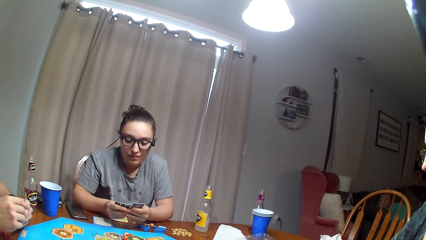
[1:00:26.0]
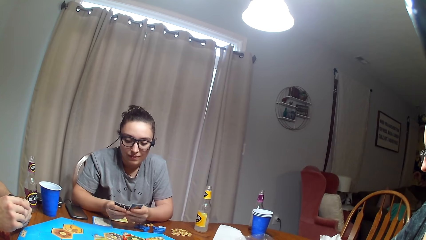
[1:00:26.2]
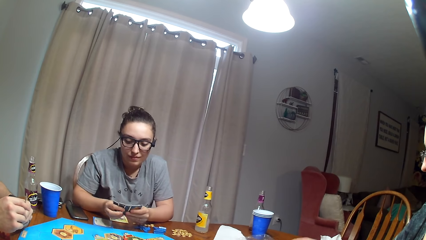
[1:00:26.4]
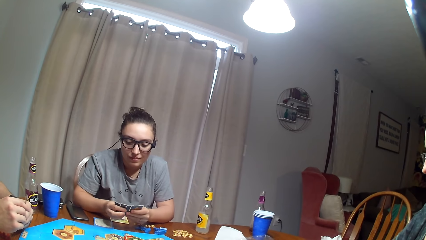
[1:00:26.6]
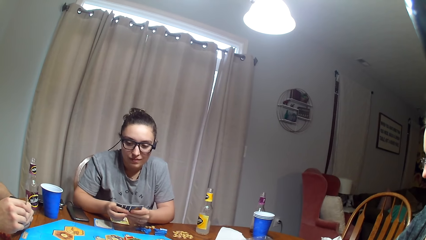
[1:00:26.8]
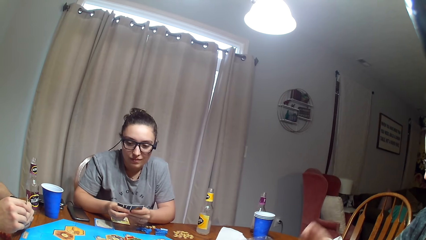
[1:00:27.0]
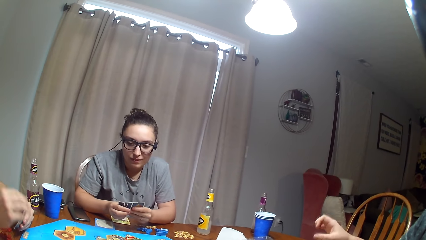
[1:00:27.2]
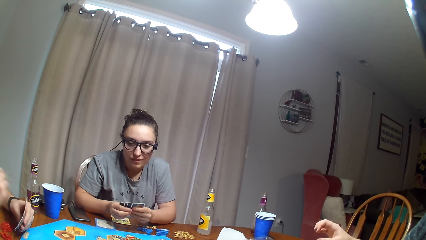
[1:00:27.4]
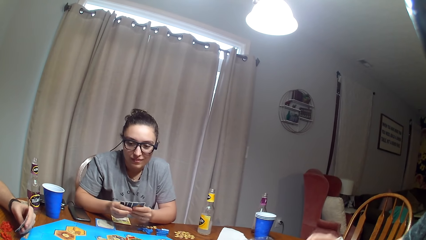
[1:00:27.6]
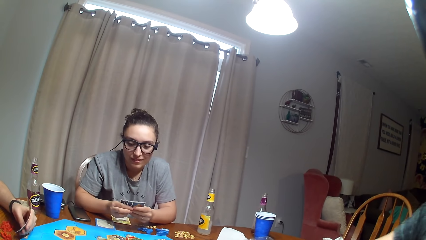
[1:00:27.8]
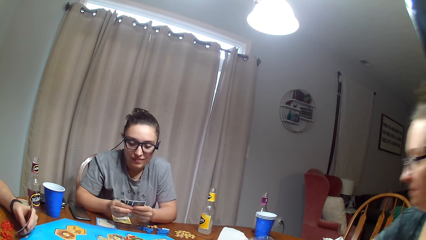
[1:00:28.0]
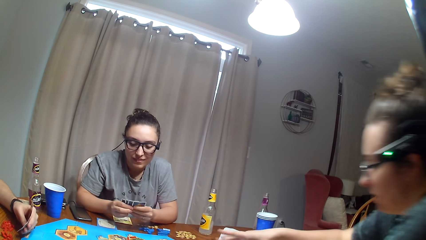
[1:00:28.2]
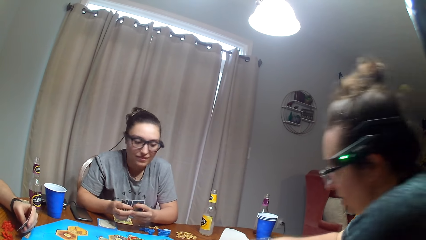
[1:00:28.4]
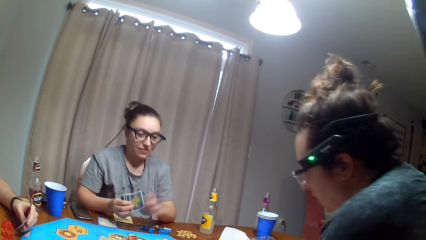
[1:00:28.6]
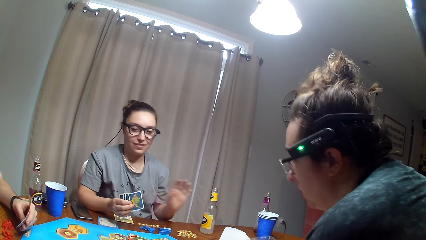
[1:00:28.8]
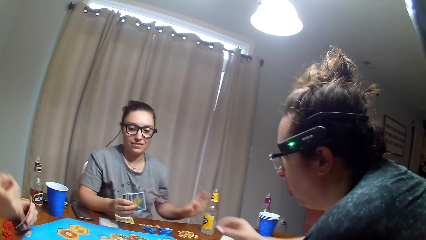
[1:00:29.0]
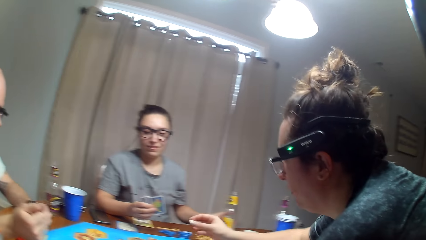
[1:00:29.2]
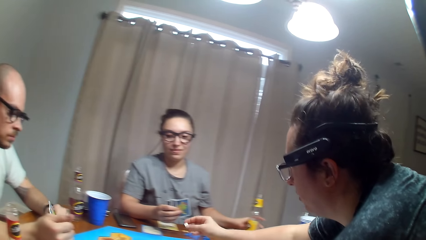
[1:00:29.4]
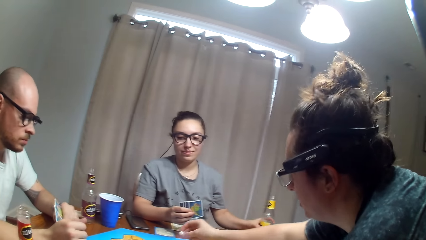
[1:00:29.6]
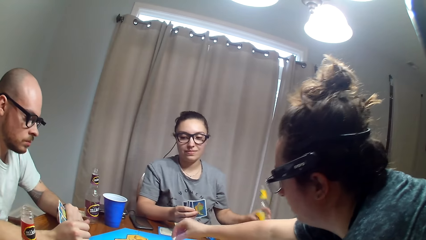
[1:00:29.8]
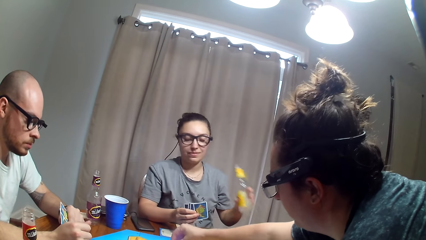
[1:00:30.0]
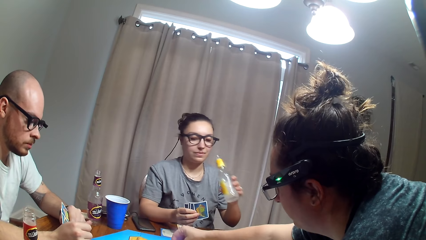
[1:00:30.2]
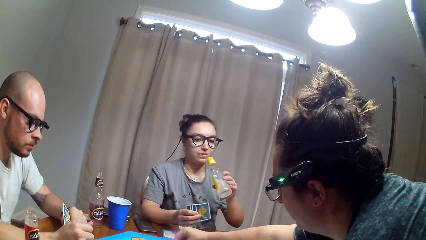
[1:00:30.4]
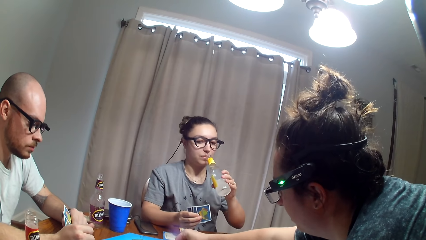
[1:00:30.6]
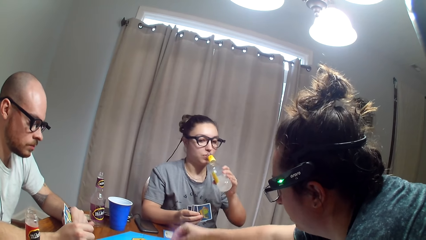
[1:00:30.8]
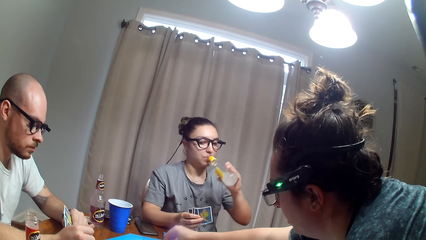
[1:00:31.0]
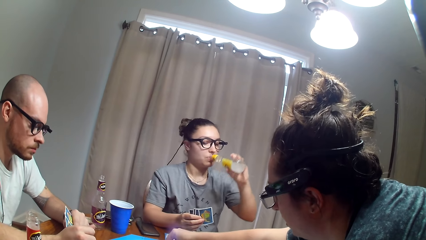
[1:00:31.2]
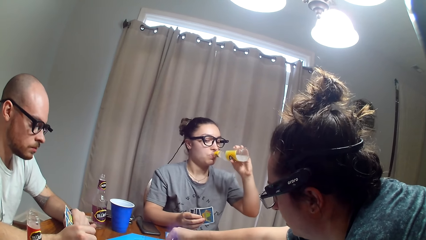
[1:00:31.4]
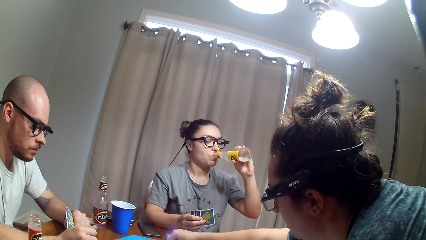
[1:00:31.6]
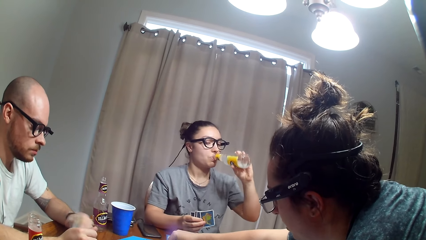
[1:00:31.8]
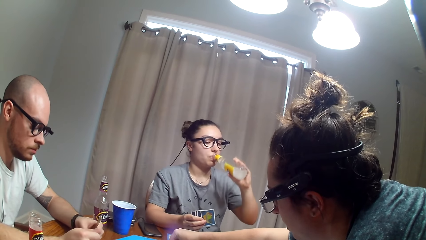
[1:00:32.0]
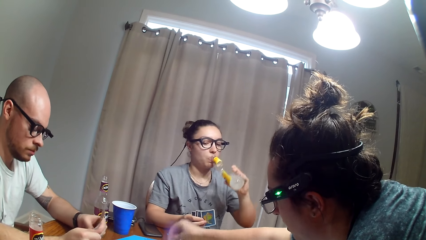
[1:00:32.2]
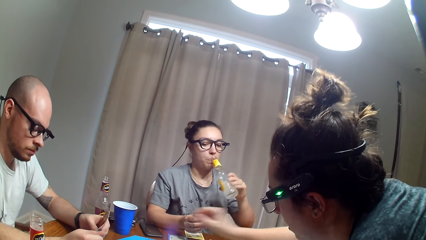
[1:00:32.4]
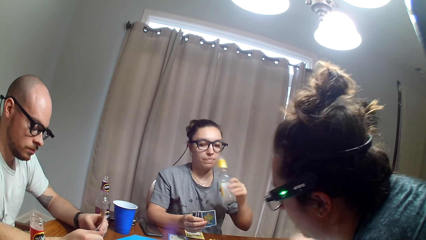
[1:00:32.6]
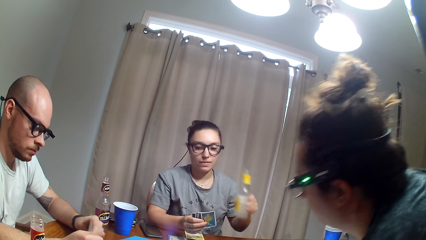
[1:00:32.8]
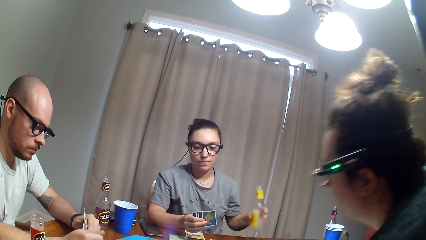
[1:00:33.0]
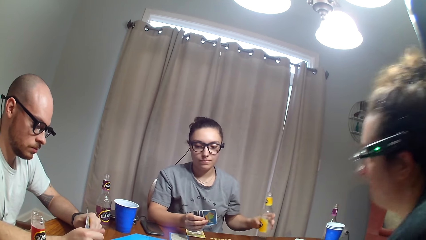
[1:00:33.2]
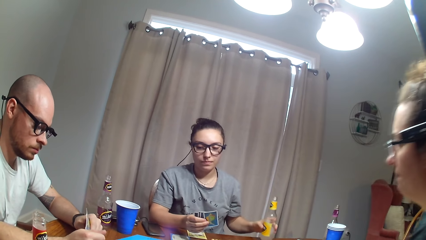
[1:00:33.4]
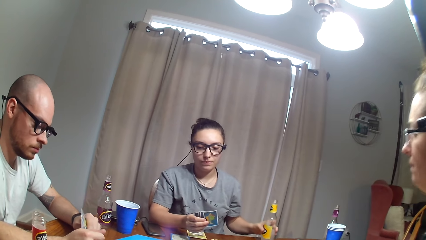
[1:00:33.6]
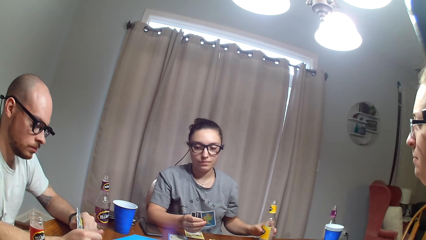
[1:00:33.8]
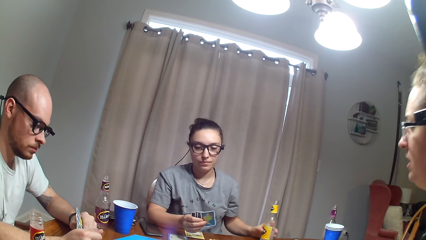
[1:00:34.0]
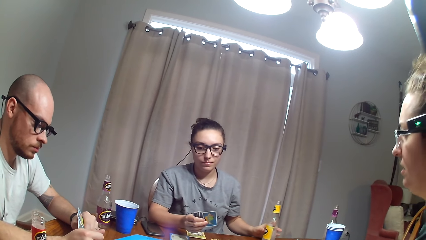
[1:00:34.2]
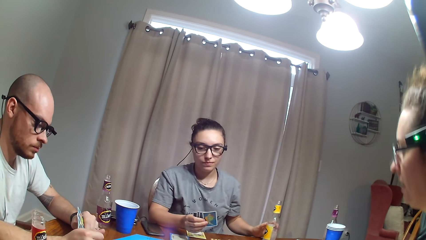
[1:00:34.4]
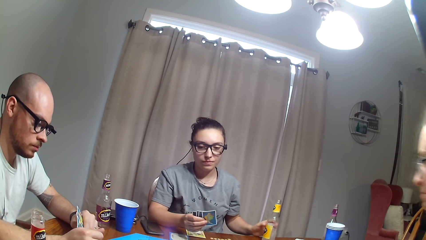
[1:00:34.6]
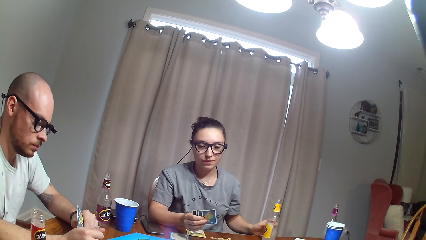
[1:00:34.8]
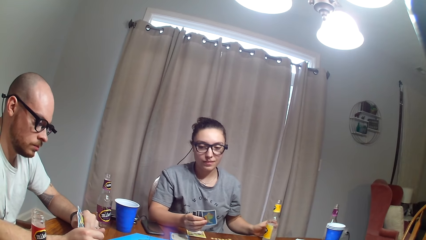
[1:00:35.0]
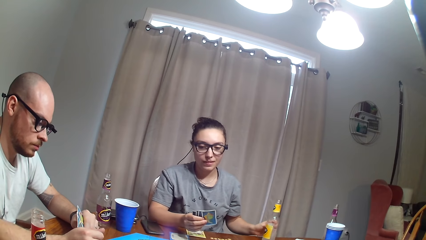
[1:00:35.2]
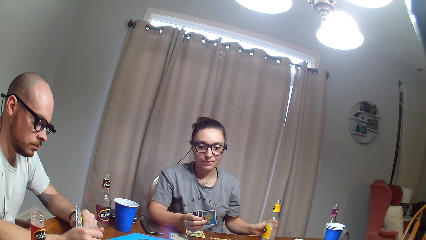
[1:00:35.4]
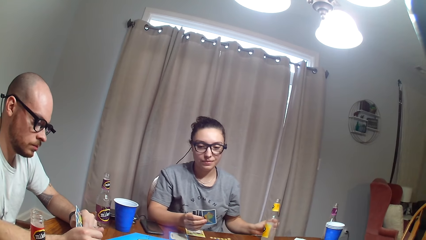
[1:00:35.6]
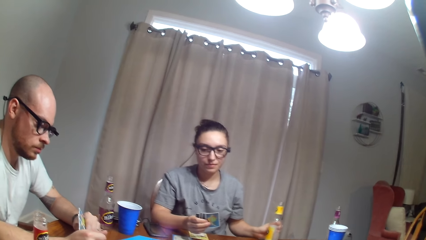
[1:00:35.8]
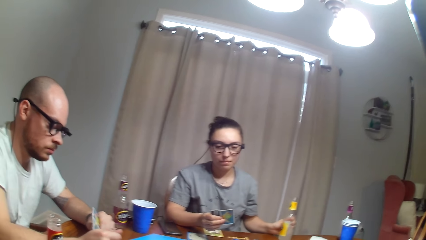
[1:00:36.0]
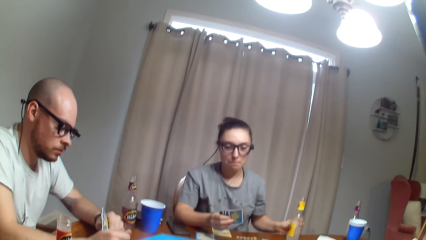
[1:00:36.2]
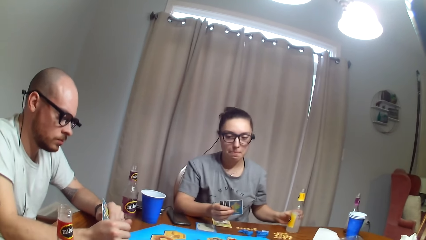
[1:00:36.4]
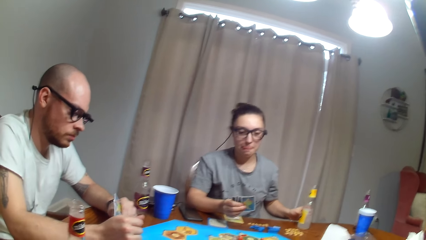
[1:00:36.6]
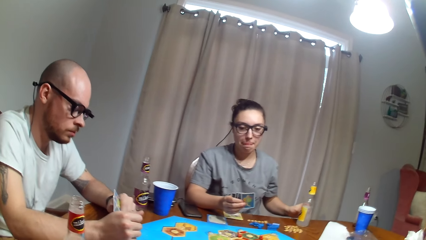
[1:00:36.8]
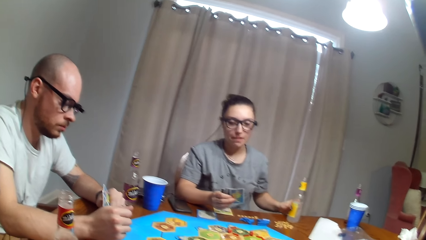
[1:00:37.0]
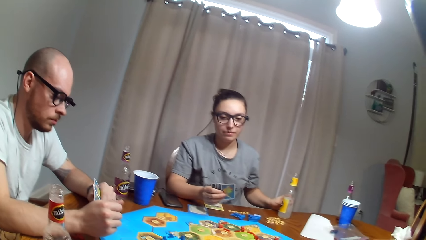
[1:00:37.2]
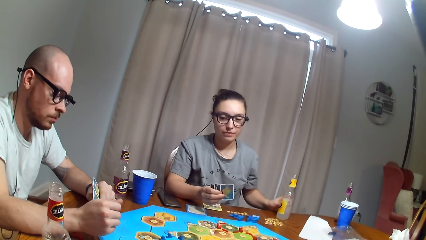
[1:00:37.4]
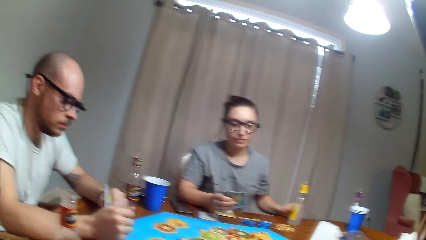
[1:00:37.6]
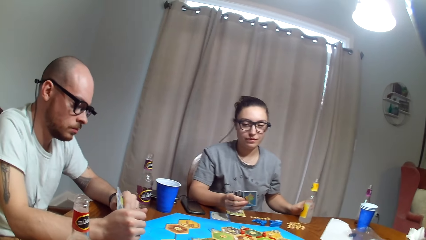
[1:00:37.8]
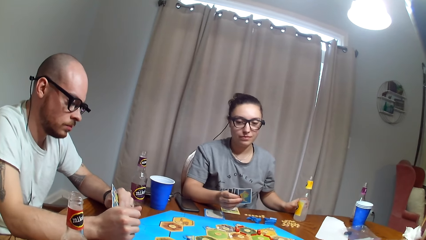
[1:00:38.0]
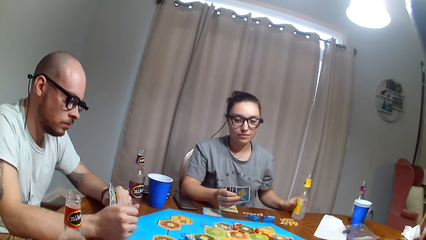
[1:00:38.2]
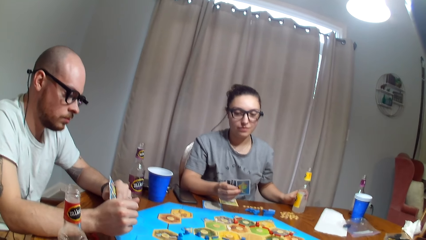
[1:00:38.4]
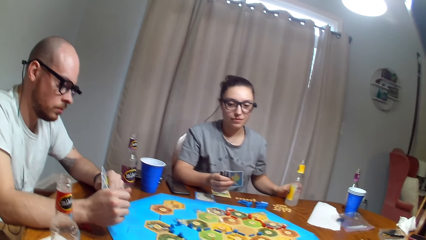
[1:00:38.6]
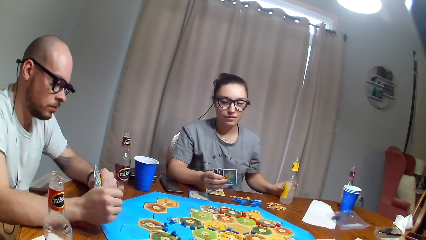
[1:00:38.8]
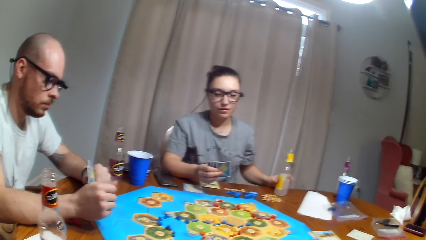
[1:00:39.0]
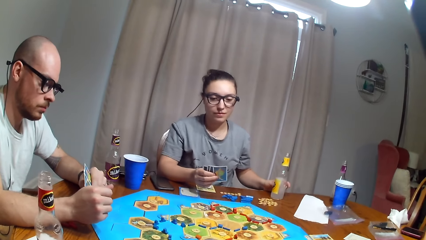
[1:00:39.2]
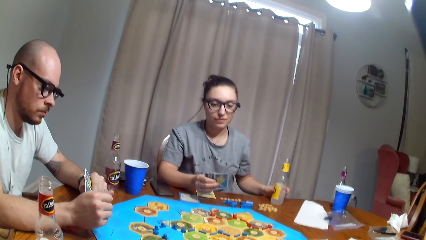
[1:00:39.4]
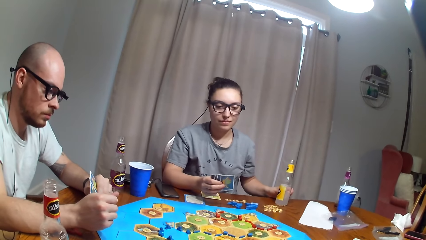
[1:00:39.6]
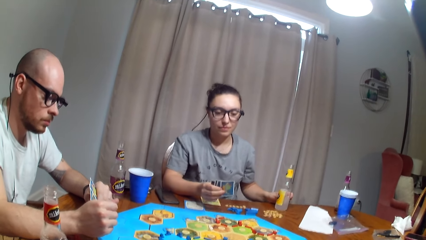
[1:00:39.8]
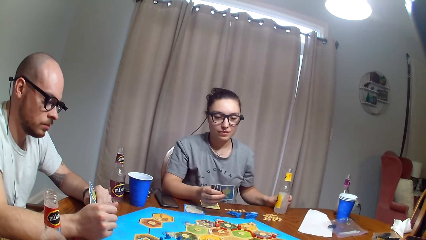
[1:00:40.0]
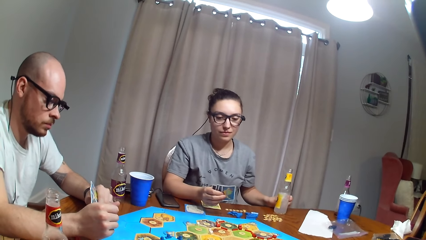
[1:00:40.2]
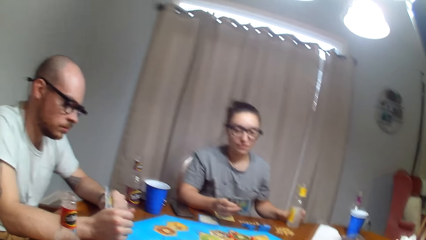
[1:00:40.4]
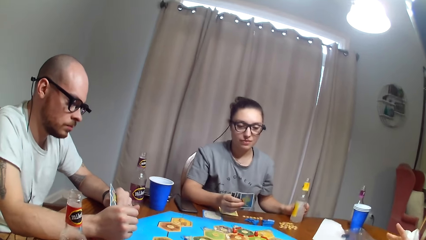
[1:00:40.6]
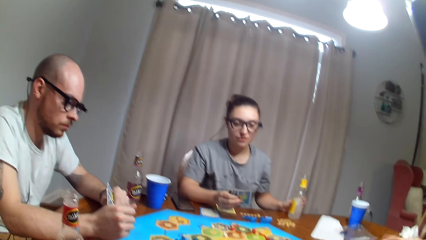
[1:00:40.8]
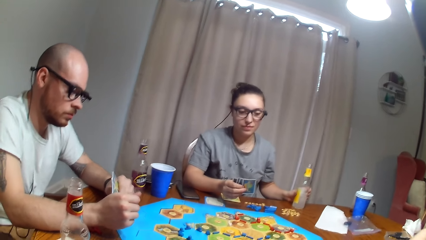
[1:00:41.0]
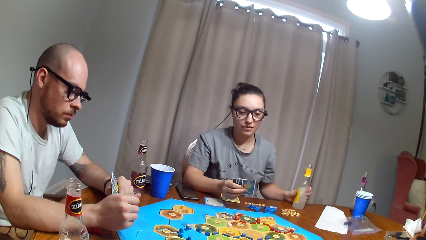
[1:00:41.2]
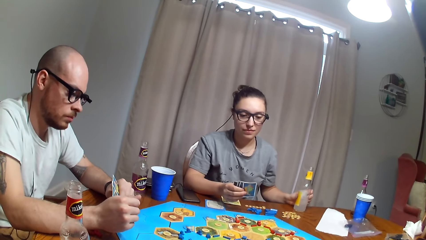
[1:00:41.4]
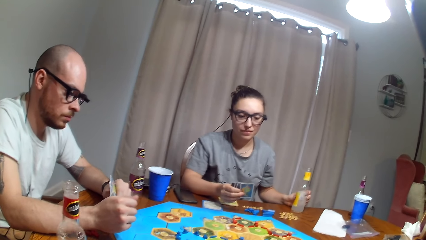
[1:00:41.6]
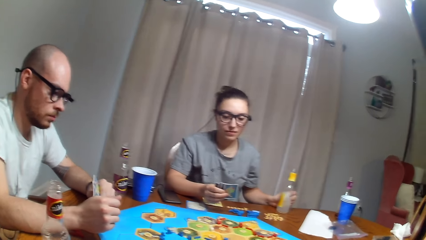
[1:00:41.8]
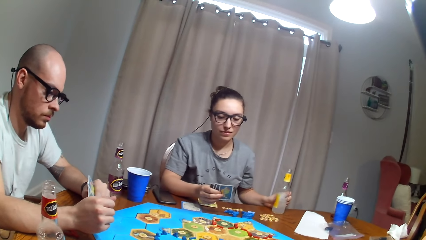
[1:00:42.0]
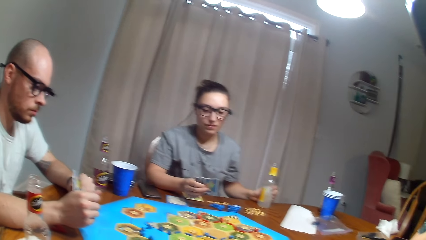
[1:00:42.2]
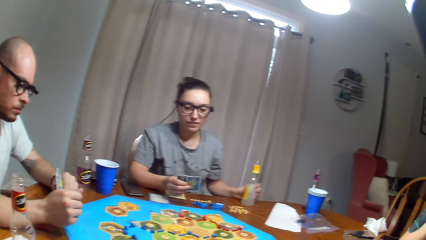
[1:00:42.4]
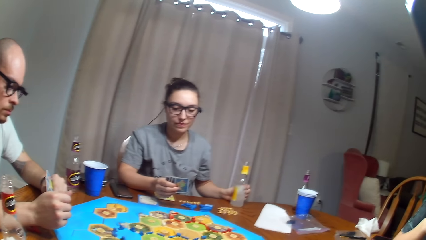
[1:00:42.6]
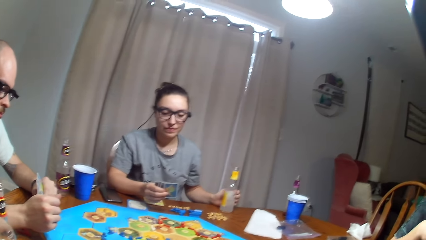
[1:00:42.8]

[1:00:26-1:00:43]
A woman picks a soda. Another woman puts a token on the board. The first woman drinks the soda. The first woman puts the soda down.
